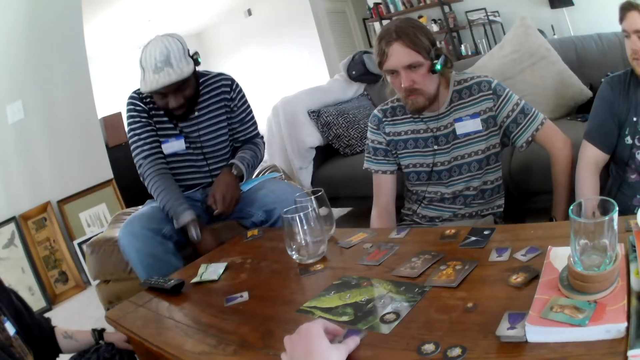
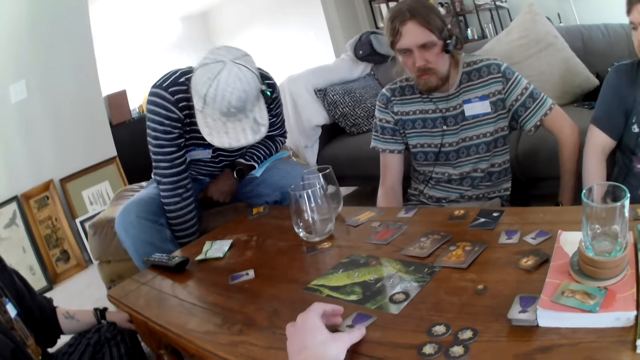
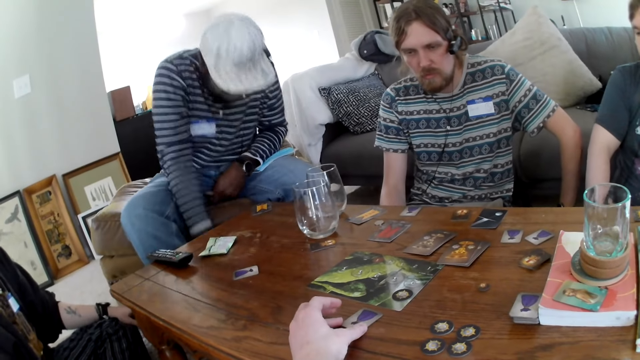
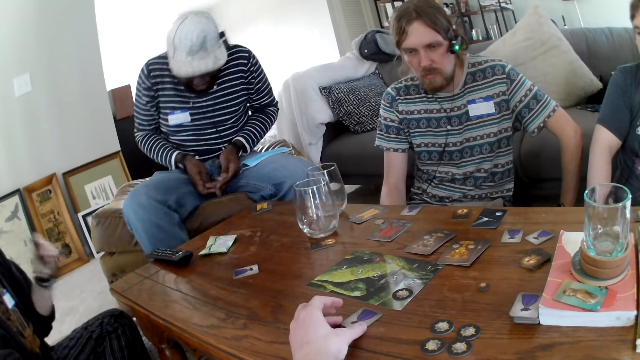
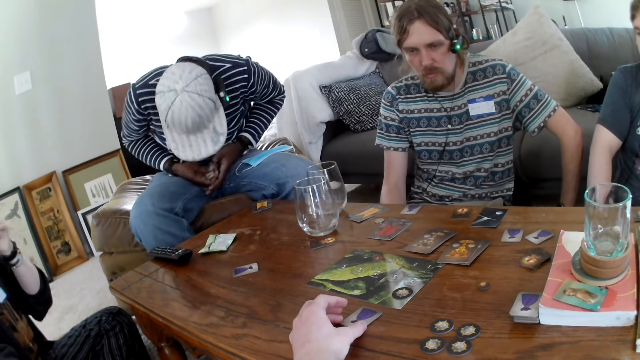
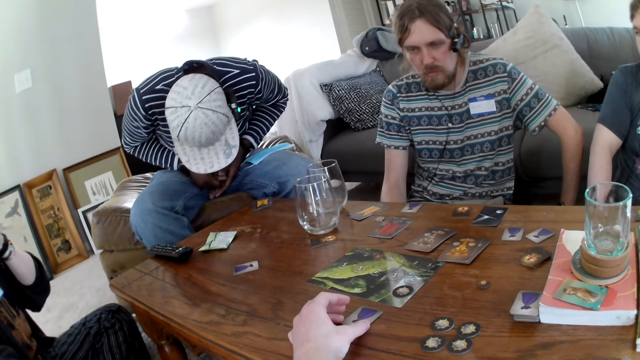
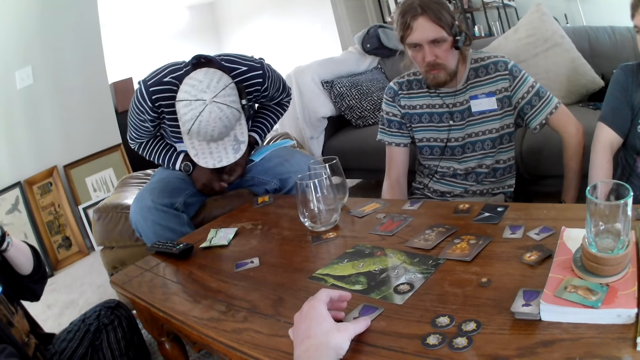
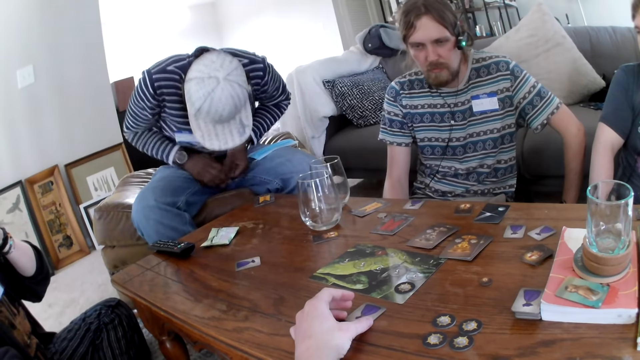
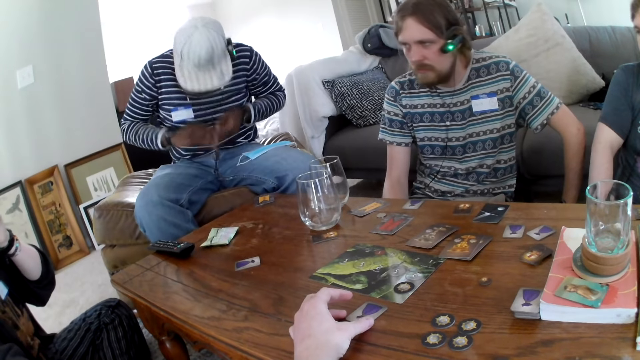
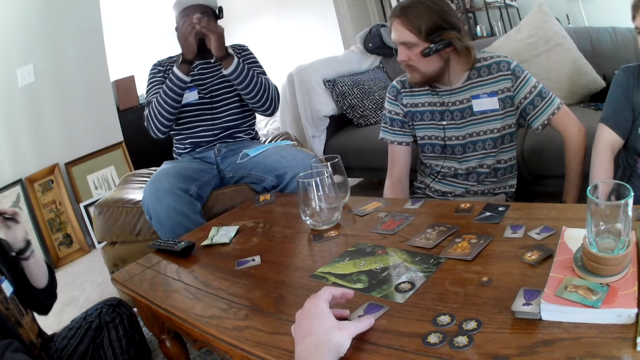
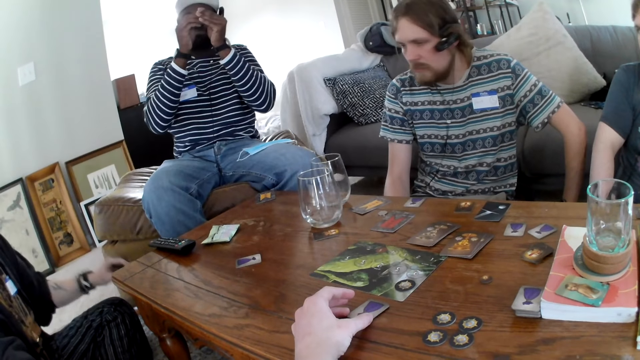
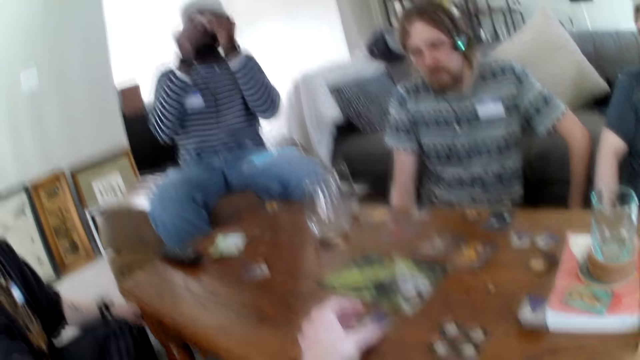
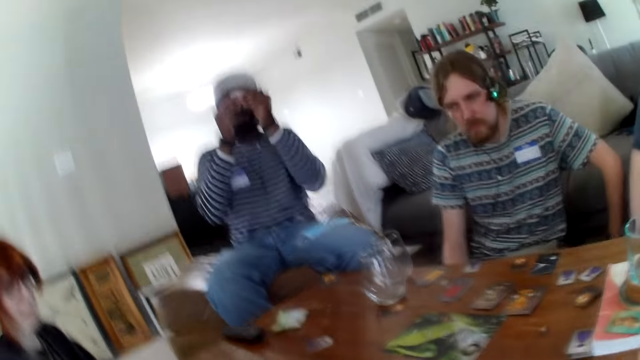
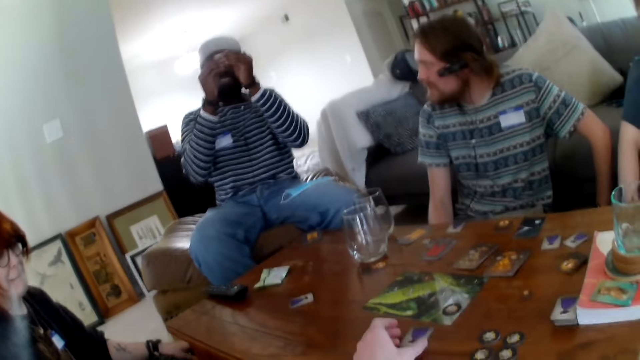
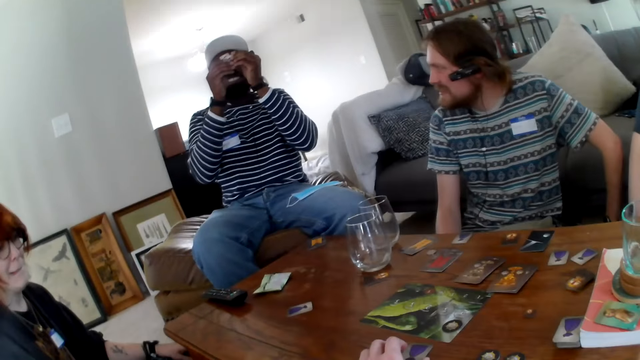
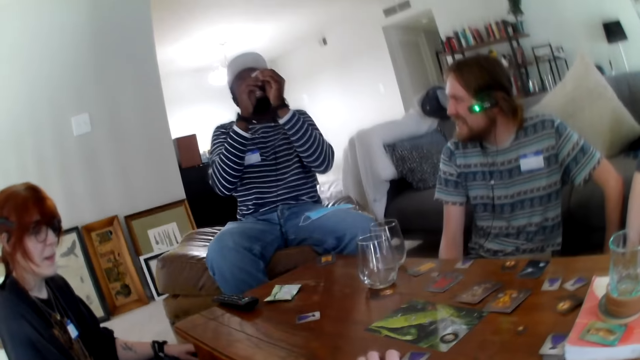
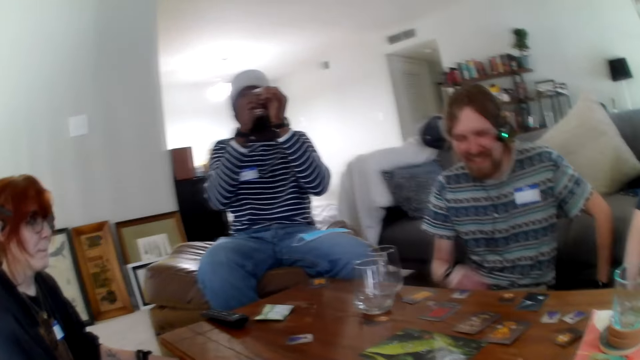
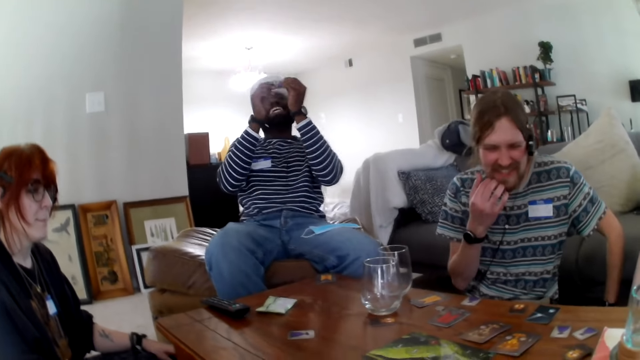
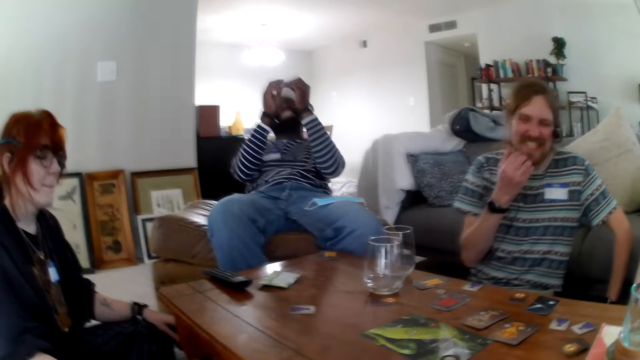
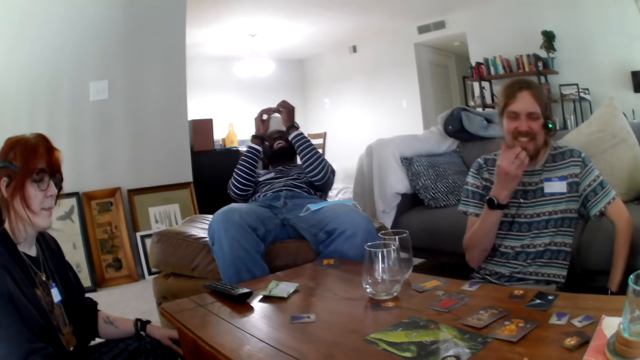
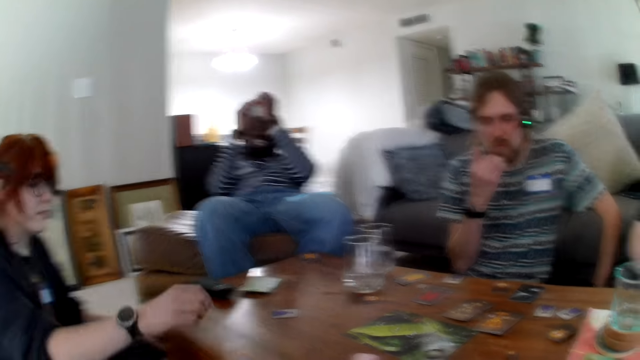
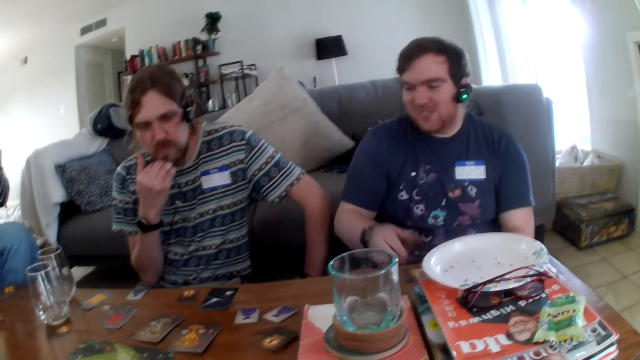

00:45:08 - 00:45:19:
A person picks up the card game. A man shuffles the card. Another person moves hands.

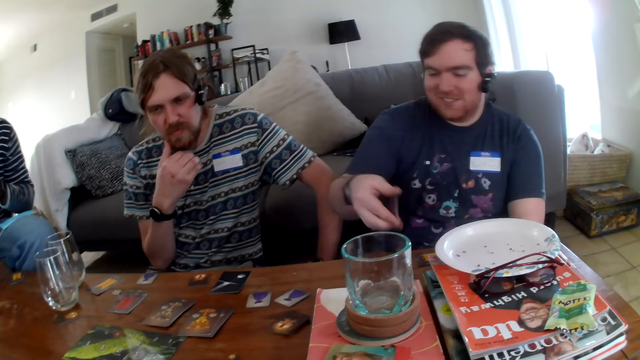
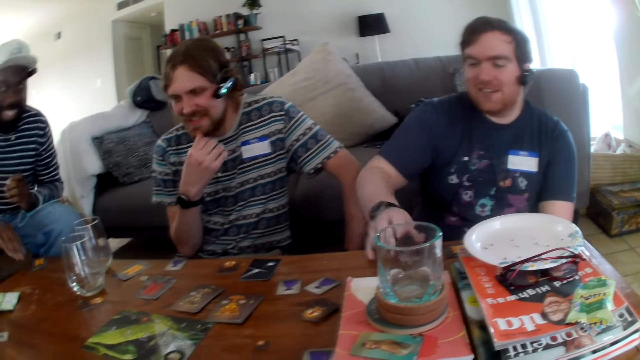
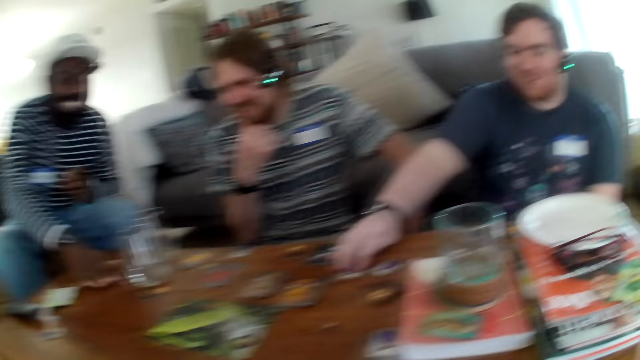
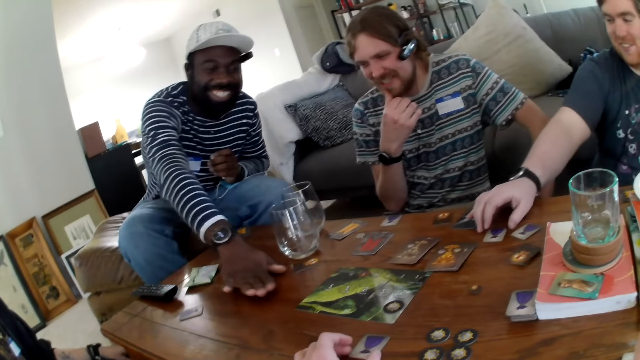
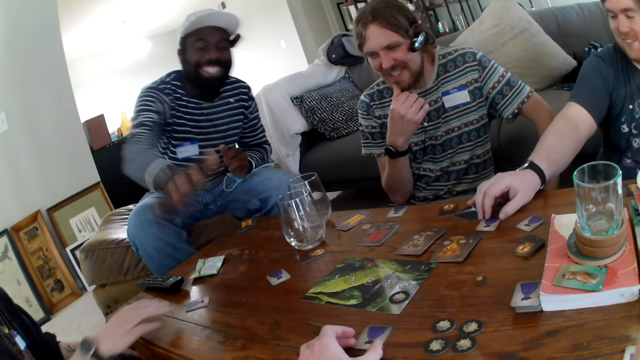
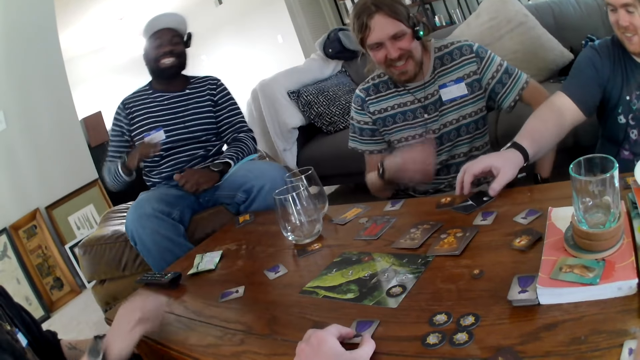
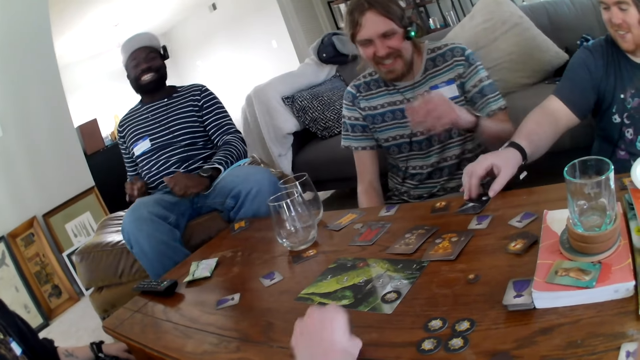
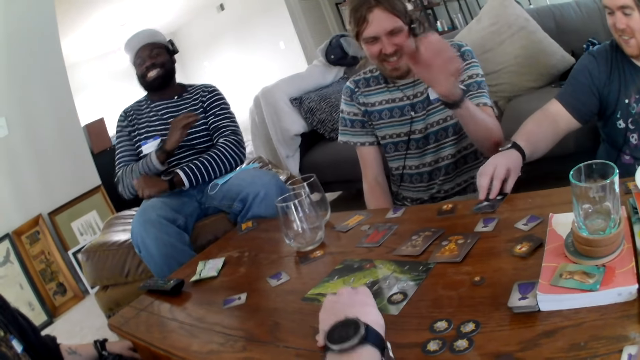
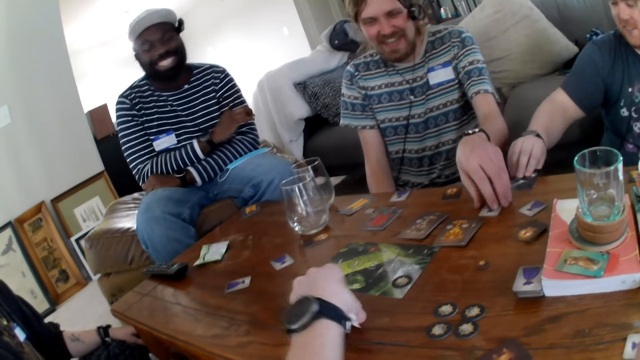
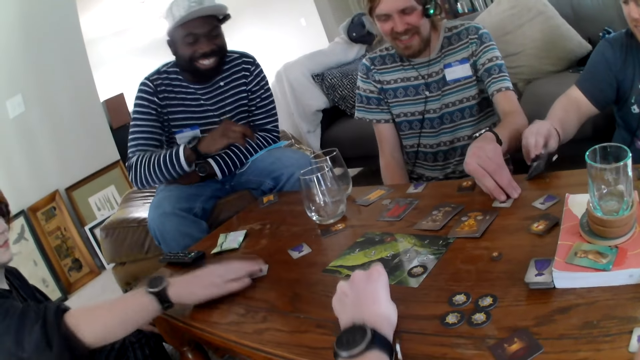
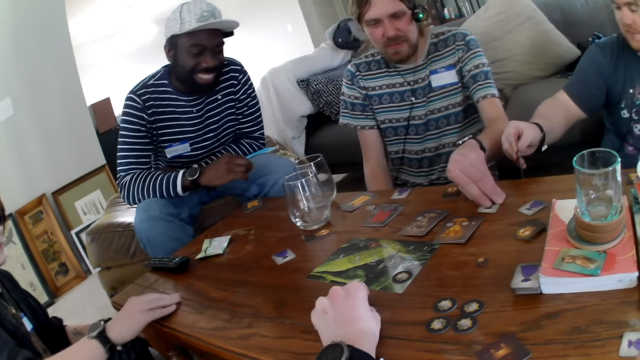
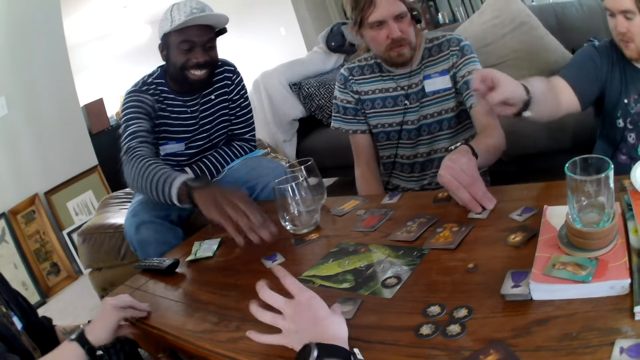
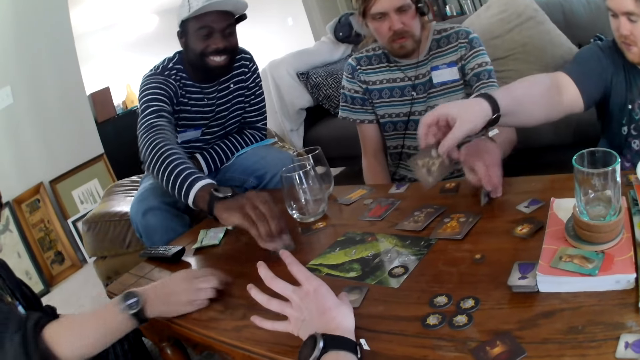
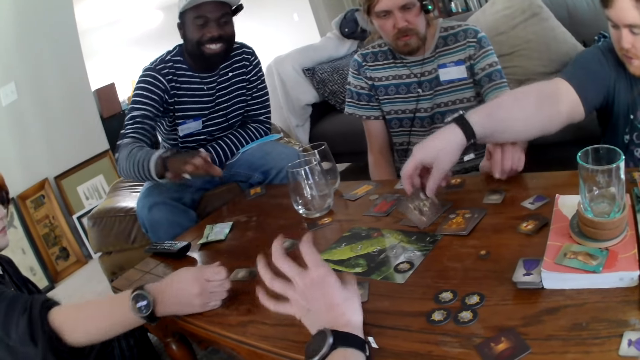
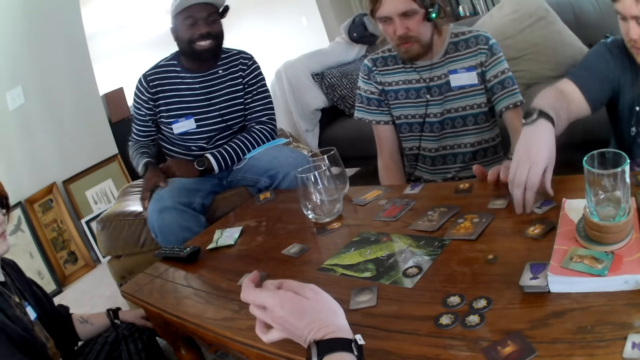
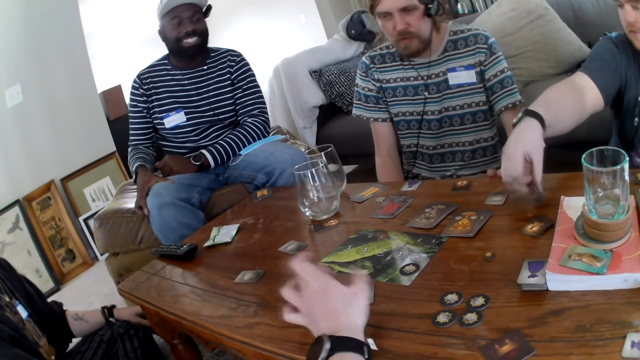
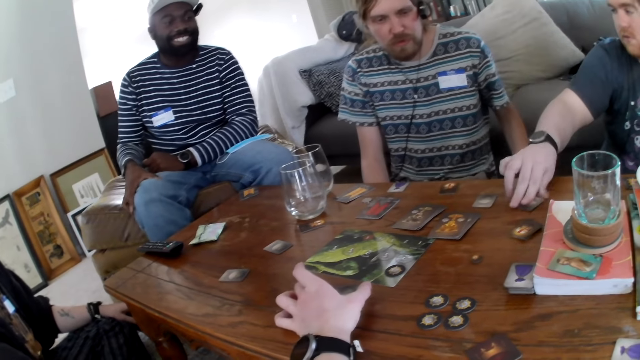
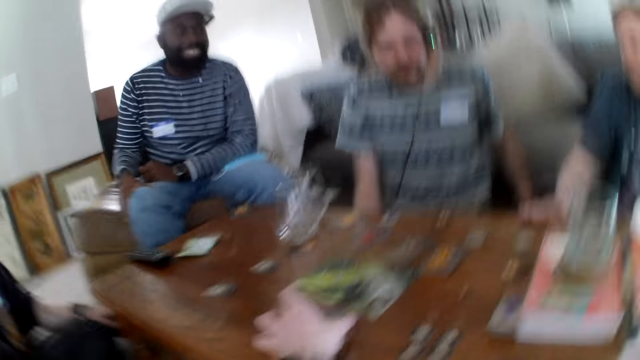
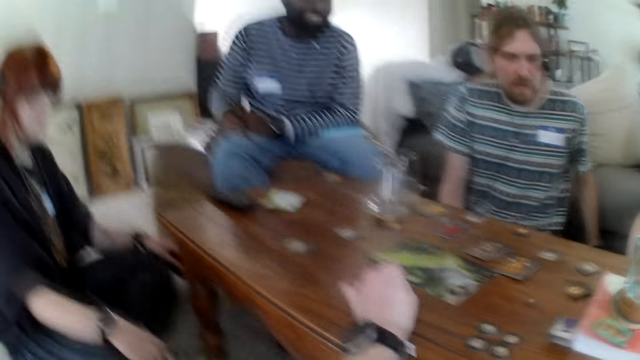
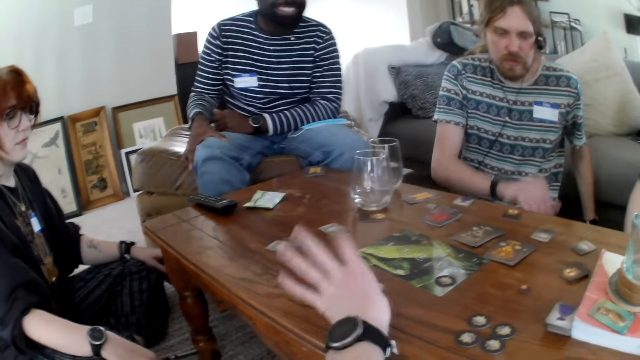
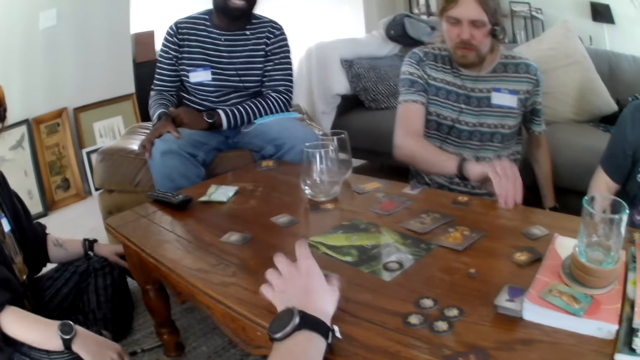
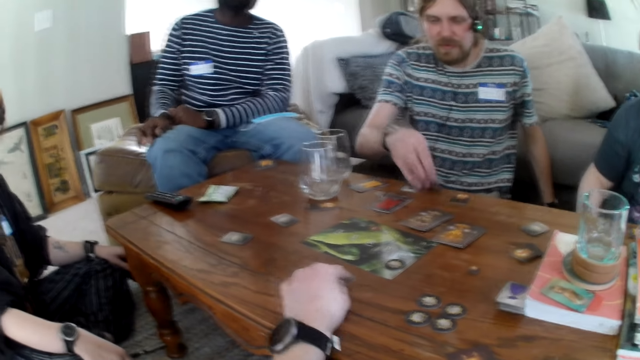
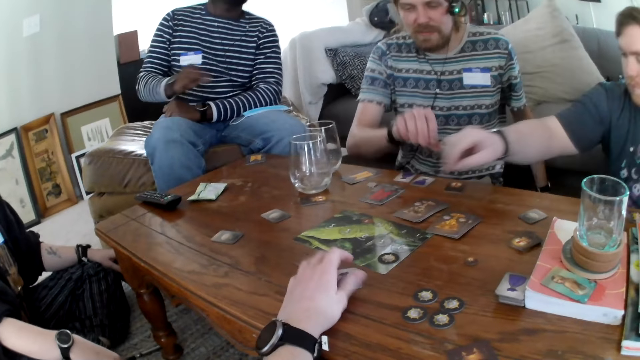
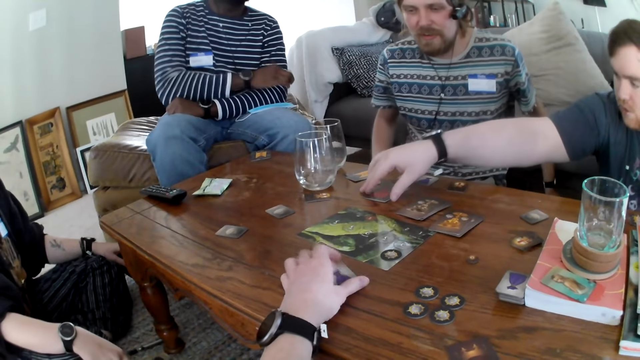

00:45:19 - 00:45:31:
A person picks up a card. The camera wearer moves a hand. The person picks up the card. The person puts the card on the table. The camera wearer taps the table.
